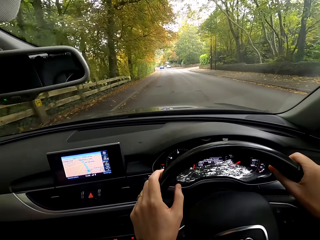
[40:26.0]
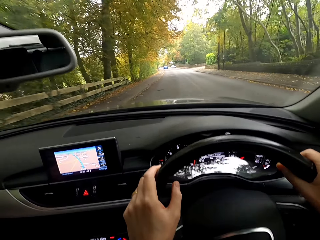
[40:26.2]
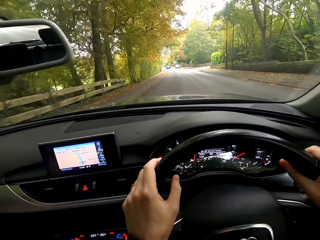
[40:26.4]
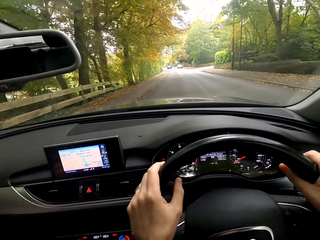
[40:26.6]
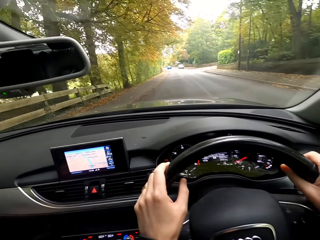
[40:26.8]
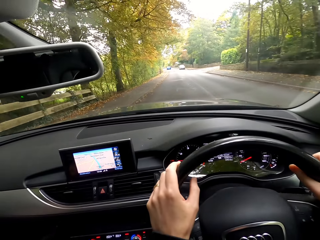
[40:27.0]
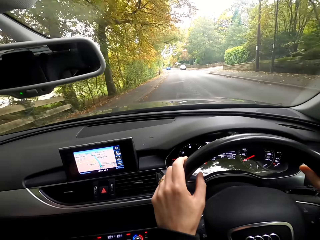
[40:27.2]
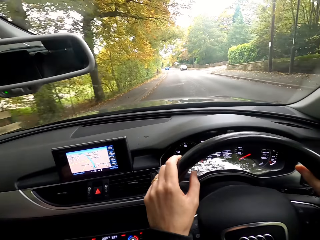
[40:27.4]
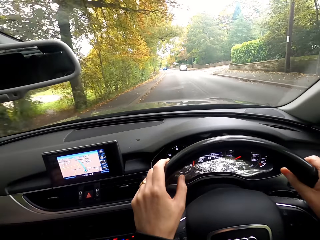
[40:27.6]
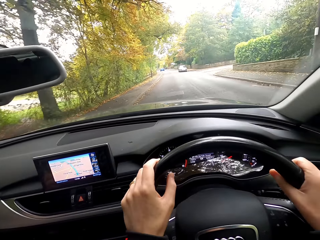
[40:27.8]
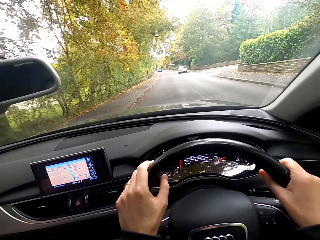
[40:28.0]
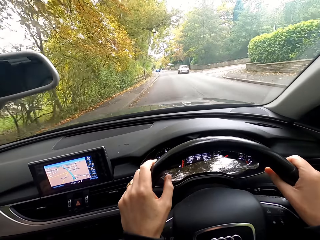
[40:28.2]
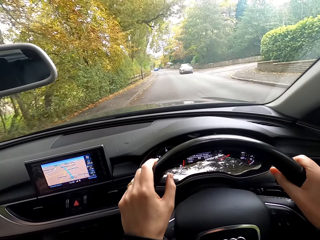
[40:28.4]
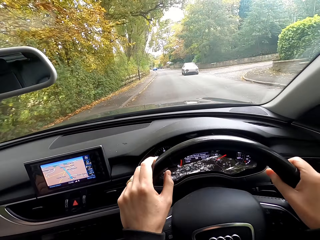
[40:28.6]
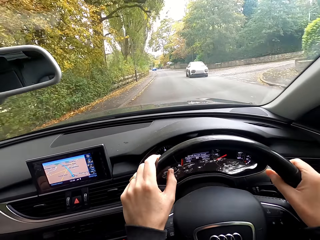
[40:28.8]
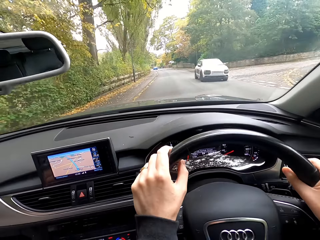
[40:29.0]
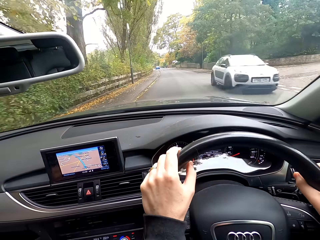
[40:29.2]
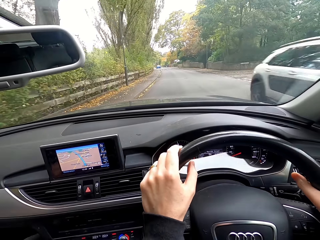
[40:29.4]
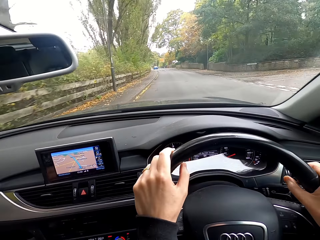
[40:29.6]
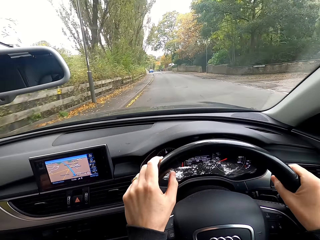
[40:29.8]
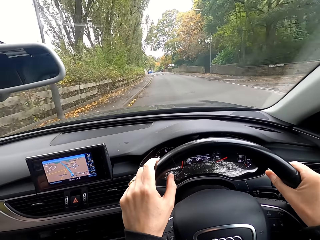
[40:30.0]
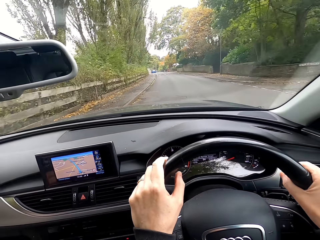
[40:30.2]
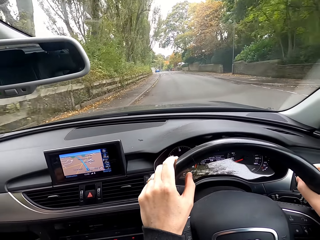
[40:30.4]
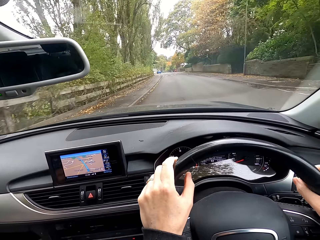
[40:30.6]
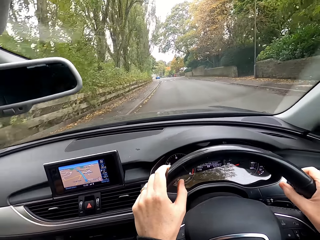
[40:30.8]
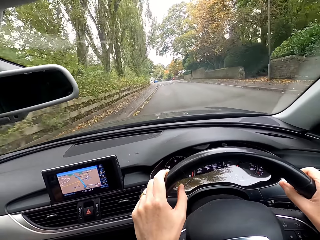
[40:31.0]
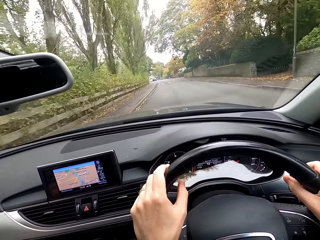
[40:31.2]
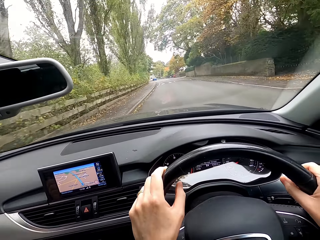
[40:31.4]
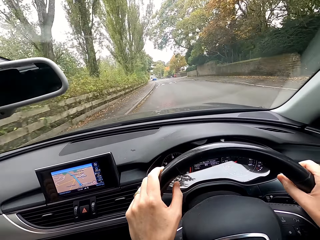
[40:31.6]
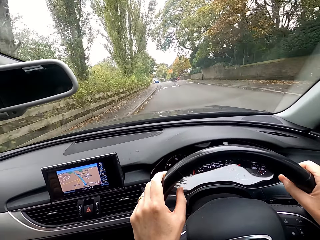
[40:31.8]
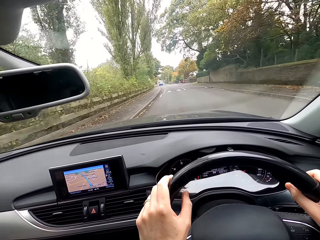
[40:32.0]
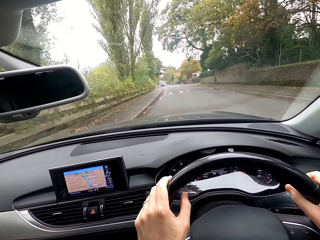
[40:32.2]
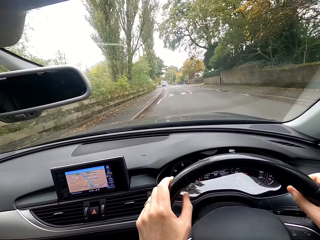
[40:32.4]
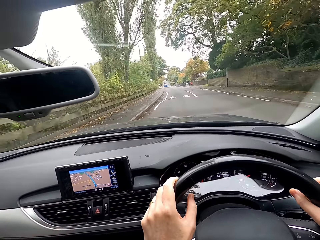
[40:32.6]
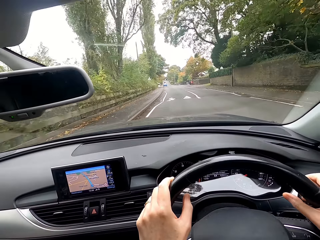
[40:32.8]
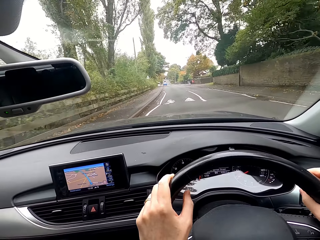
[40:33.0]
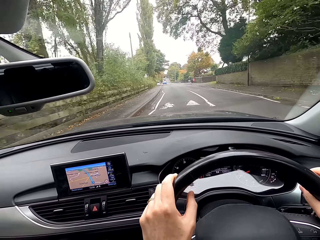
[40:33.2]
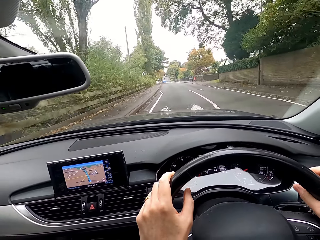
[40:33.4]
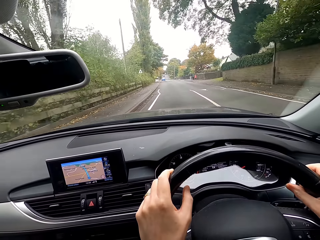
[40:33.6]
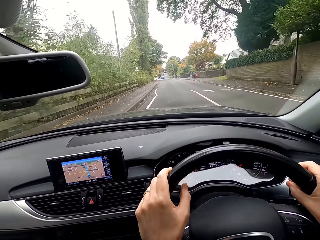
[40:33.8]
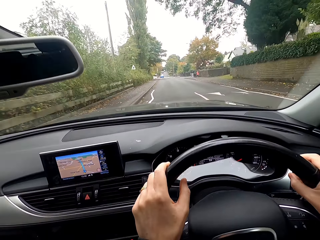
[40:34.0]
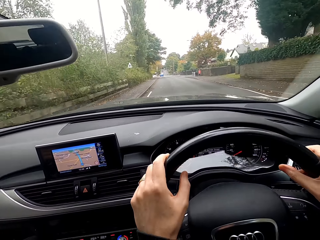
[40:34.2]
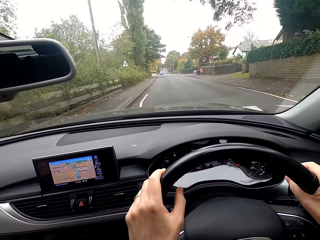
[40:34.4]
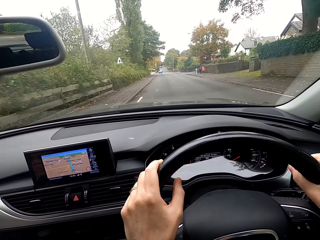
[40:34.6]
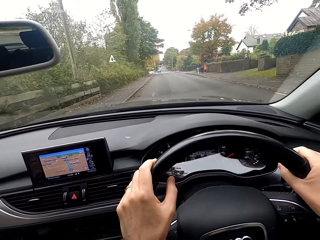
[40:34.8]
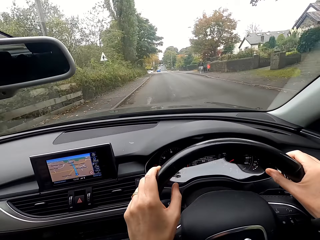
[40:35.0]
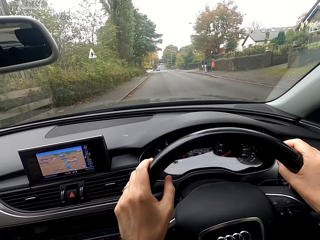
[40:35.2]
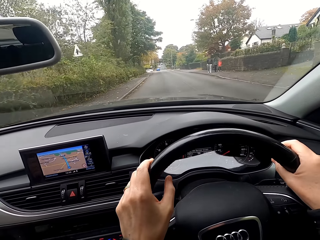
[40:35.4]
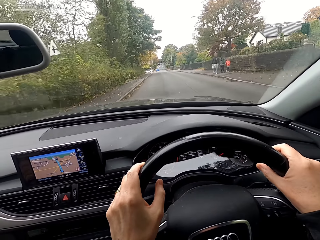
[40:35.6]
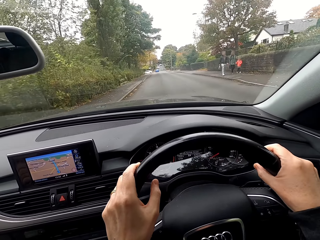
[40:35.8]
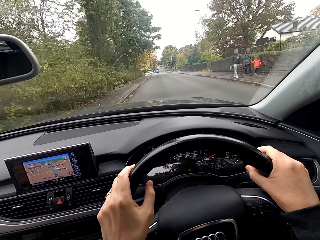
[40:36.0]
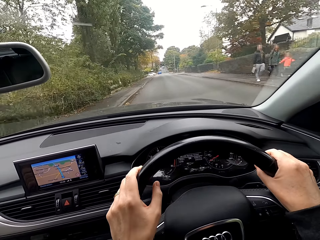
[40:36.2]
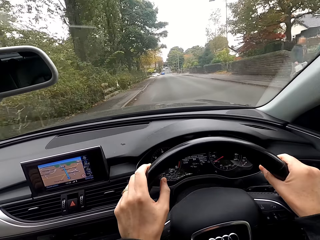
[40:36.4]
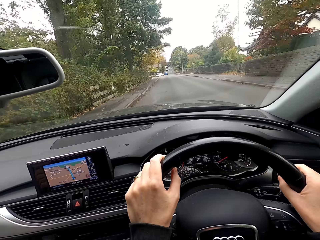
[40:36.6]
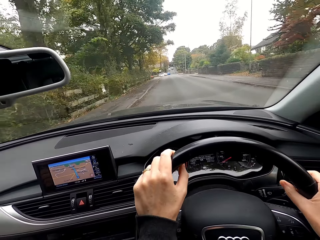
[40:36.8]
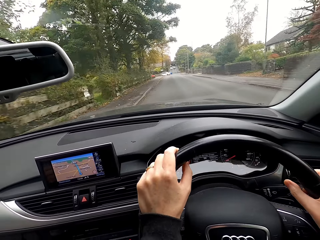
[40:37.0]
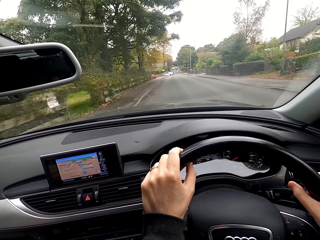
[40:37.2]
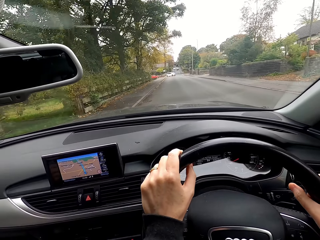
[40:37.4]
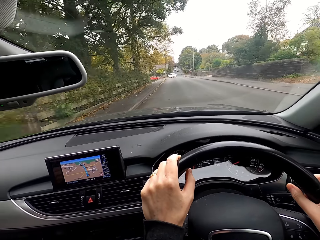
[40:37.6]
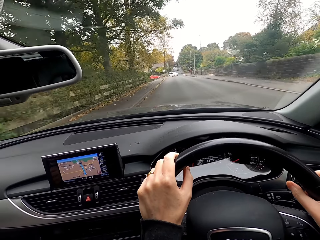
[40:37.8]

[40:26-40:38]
A white car drives past the camera wearer.

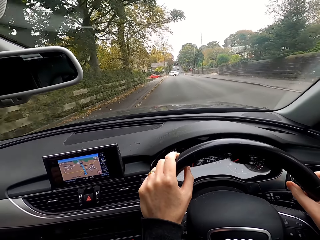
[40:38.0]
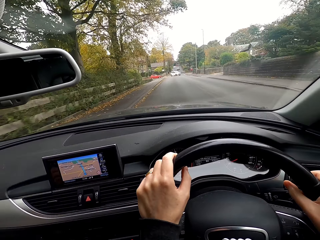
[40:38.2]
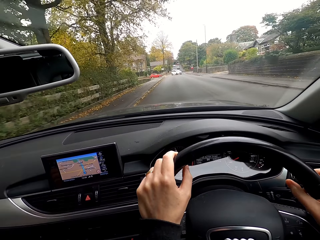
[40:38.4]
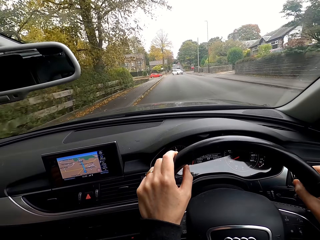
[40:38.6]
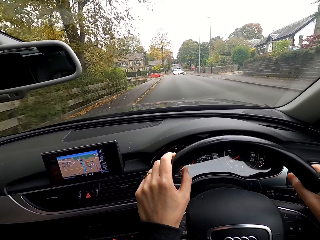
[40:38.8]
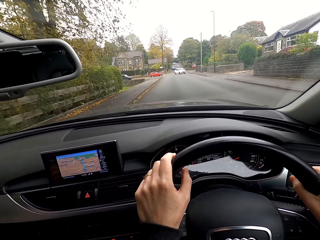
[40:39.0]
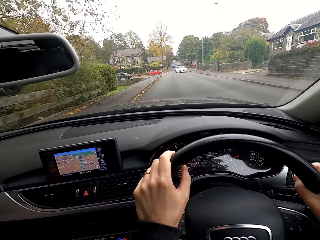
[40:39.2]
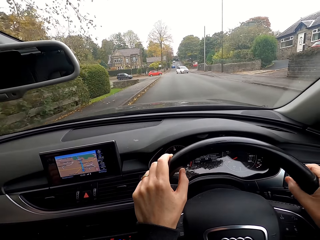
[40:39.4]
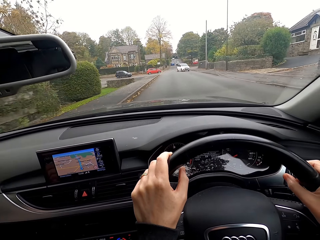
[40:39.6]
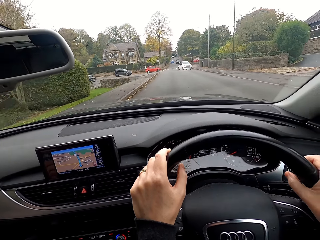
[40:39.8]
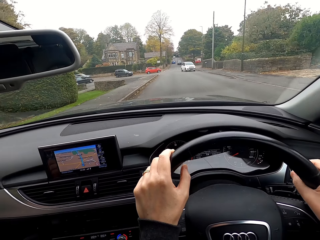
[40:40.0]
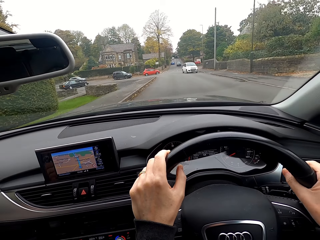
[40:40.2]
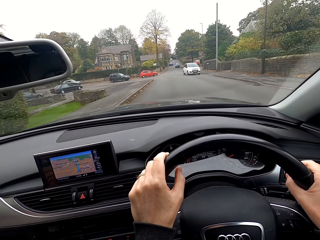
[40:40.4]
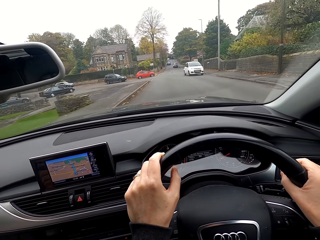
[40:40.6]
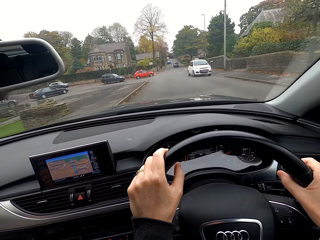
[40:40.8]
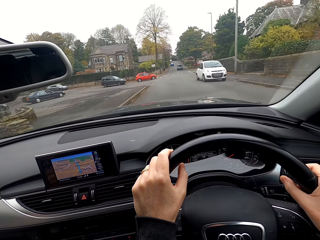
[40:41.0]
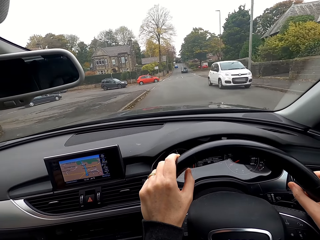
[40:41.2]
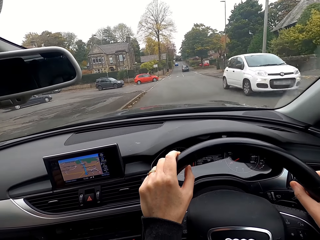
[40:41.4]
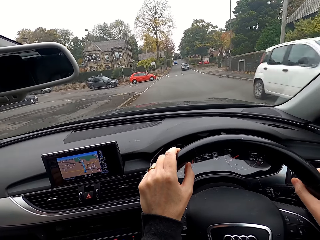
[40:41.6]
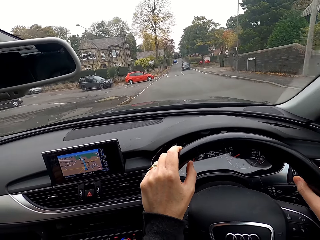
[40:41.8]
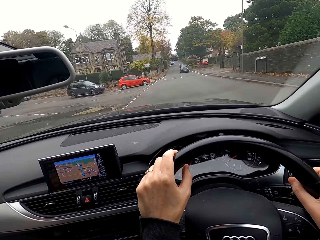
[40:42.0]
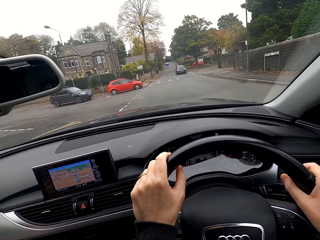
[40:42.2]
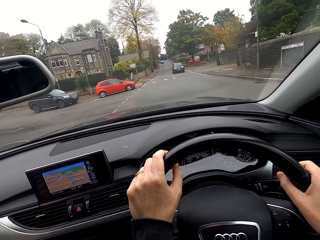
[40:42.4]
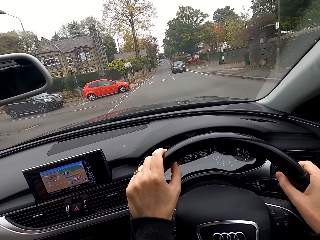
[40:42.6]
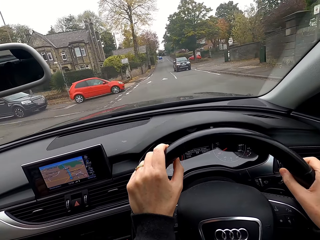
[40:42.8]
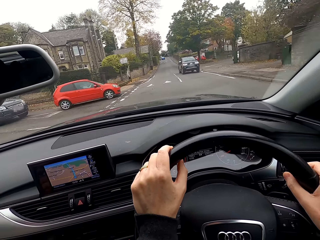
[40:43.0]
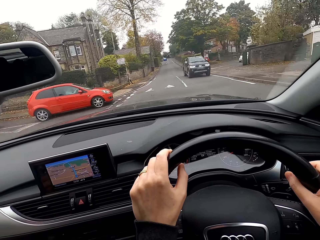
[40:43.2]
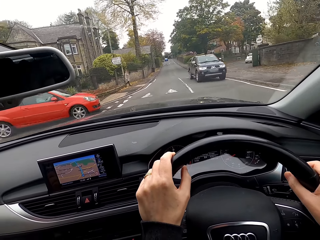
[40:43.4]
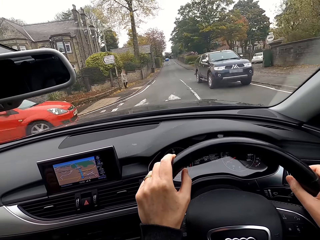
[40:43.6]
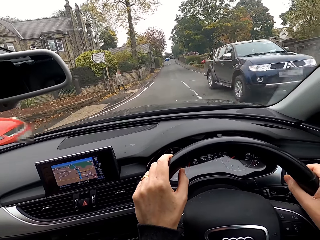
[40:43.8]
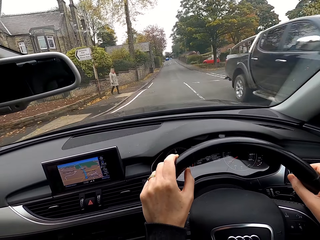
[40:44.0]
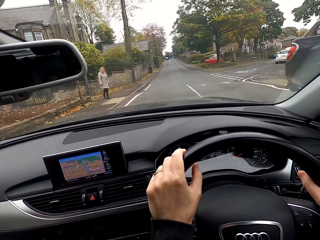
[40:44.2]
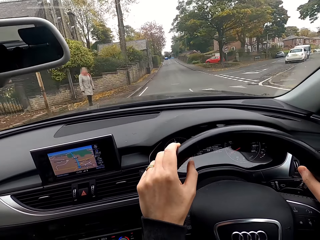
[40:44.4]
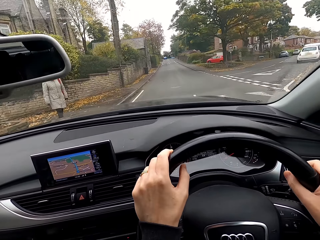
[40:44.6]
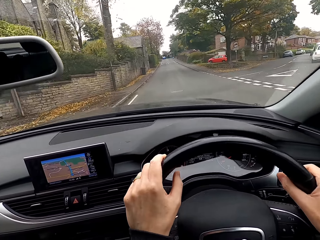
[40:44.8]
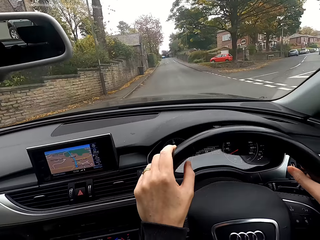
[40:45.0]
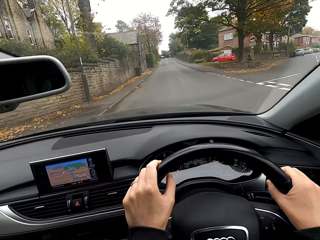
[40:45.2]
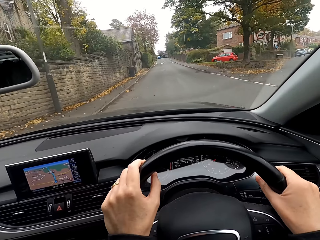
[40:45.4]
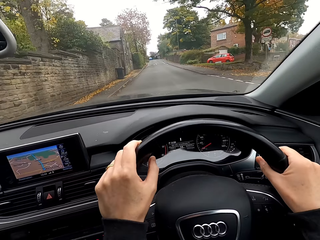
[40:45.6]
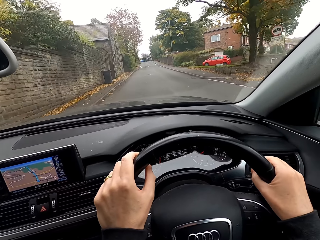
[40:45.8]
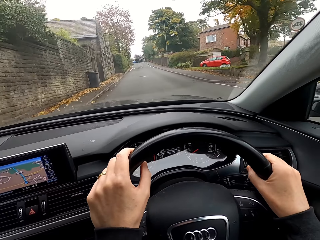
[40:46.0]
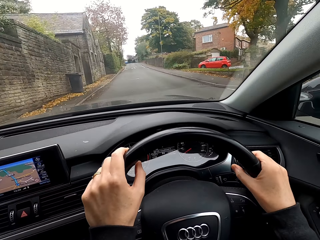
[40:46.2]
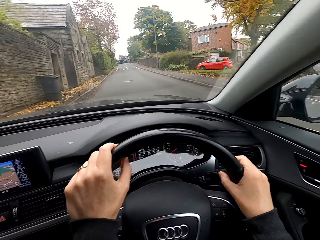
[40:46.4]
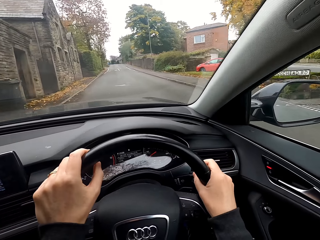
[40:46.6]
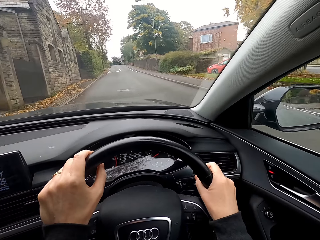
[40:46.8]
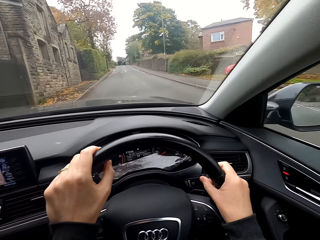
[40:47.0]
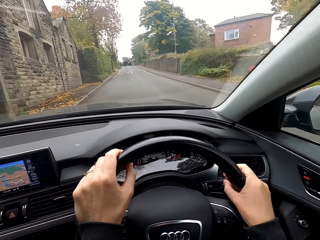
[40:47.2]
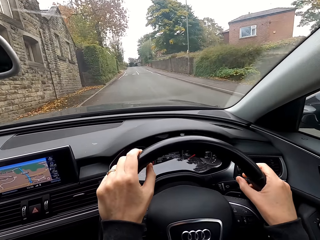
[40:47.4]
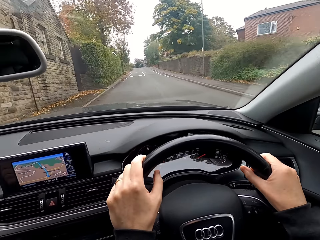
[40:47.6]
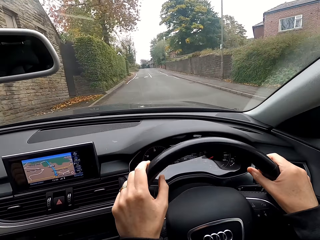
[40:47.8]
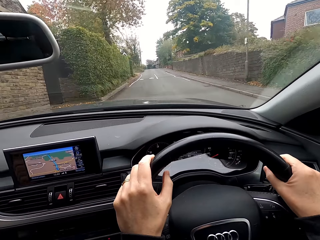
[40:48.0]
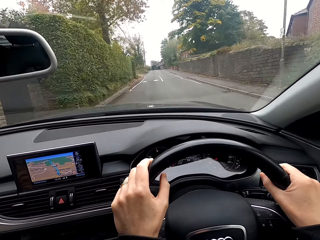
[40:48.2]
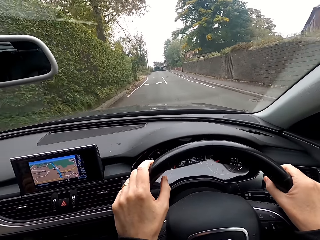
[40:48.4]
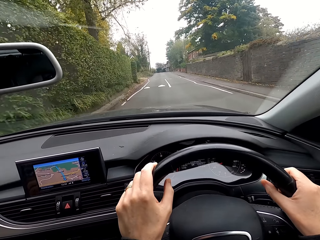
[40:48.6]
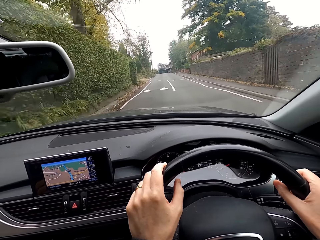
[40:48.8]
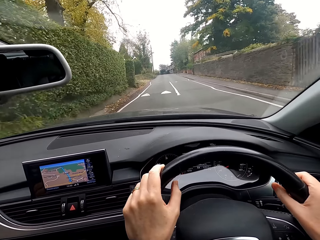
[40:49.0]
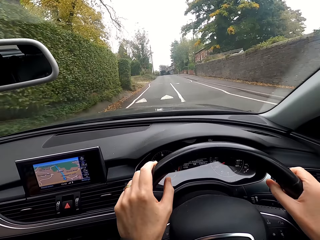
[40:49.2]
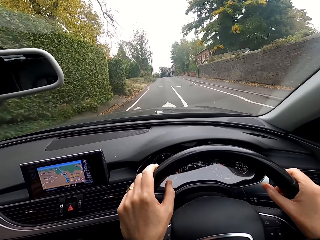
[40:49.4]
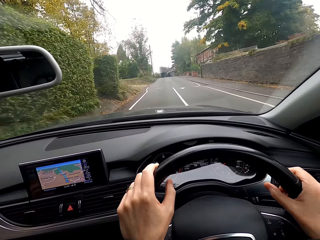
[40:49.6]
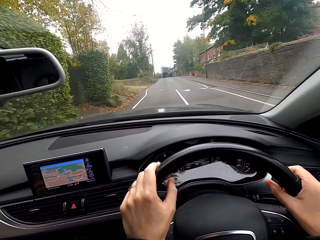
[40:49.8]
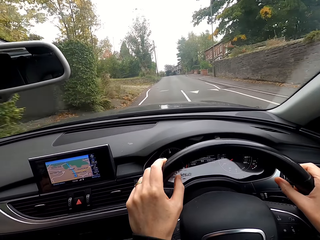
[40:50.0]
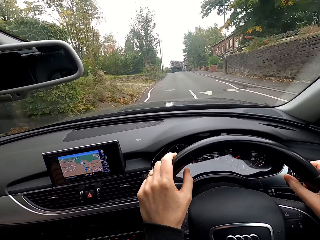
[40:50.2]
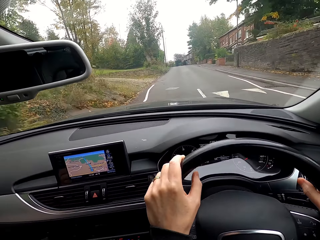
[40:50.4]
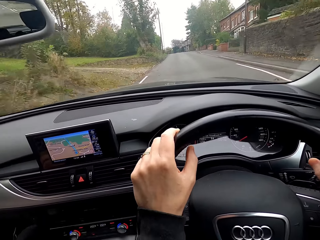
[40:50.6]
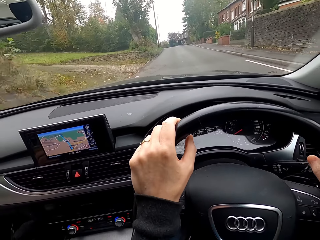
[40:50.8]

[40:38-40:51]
A white car drives past the camera wearer. A blue pickup truck drives past them.
